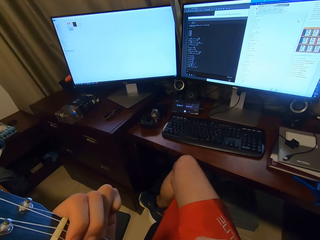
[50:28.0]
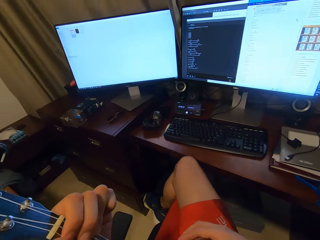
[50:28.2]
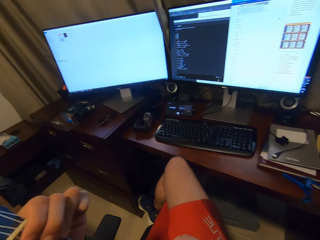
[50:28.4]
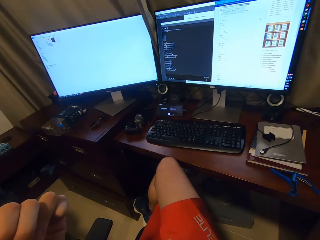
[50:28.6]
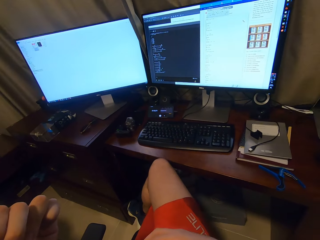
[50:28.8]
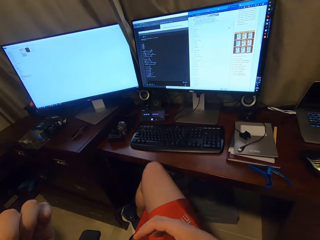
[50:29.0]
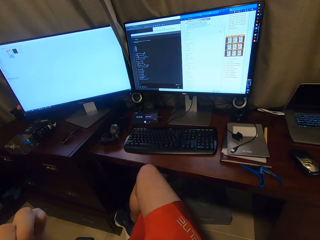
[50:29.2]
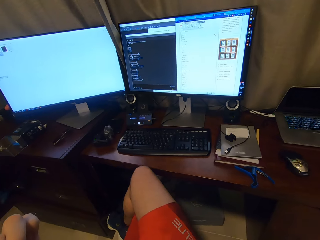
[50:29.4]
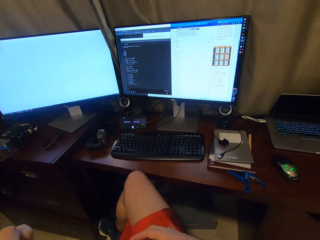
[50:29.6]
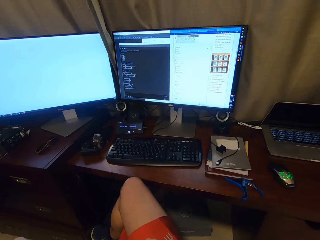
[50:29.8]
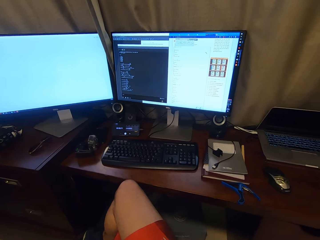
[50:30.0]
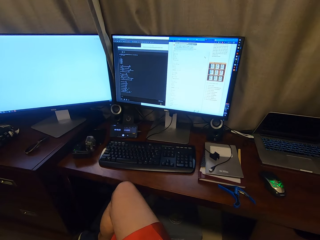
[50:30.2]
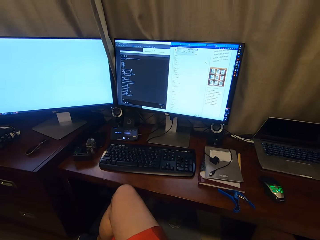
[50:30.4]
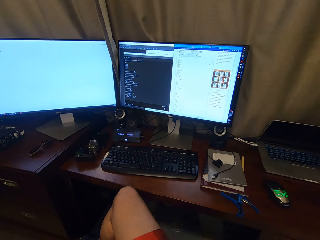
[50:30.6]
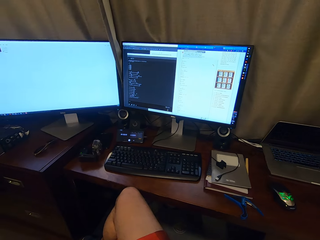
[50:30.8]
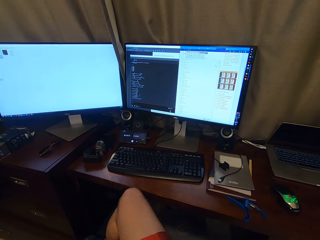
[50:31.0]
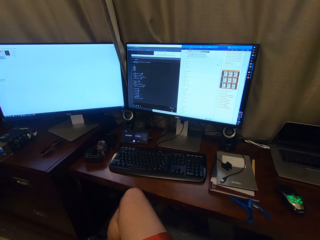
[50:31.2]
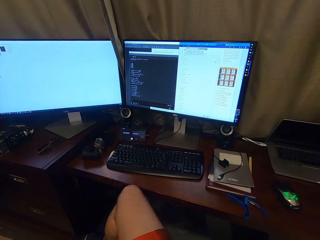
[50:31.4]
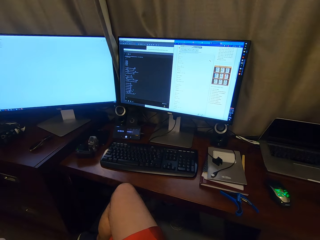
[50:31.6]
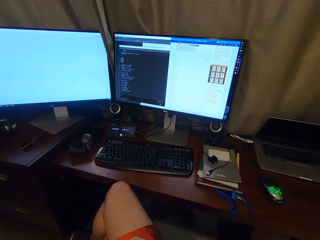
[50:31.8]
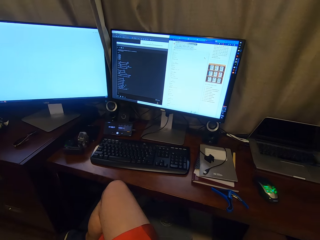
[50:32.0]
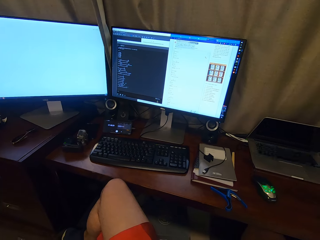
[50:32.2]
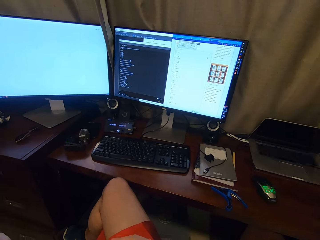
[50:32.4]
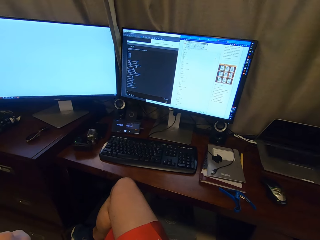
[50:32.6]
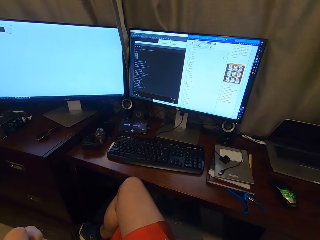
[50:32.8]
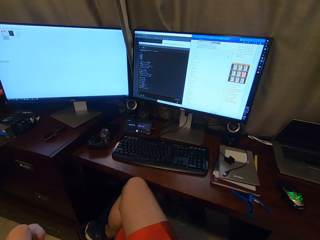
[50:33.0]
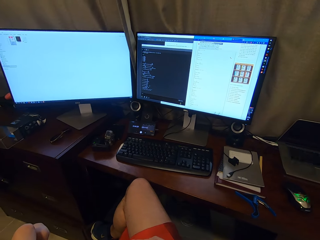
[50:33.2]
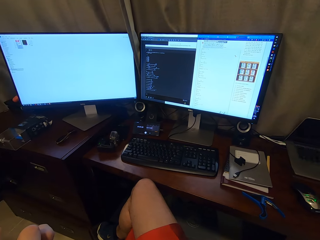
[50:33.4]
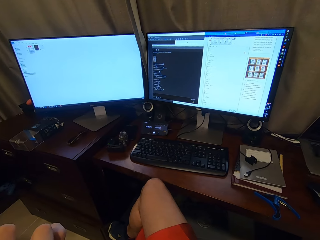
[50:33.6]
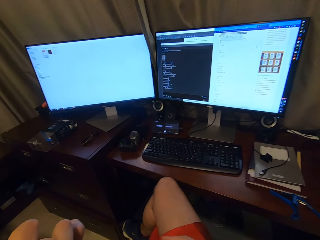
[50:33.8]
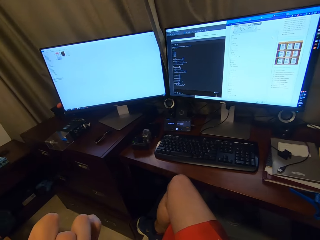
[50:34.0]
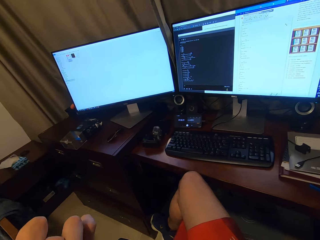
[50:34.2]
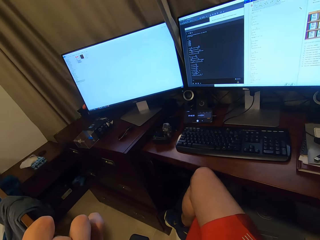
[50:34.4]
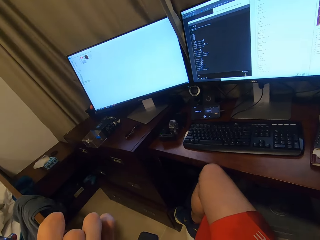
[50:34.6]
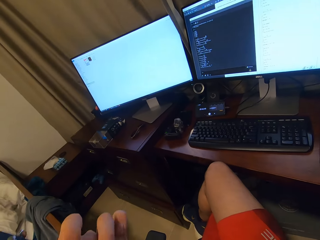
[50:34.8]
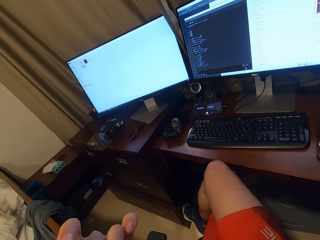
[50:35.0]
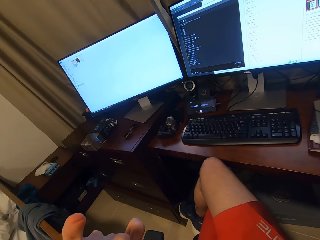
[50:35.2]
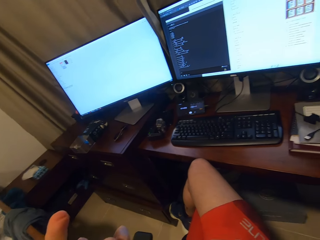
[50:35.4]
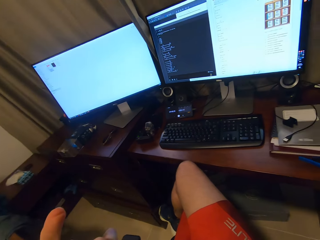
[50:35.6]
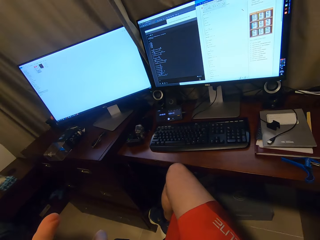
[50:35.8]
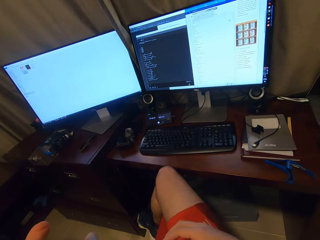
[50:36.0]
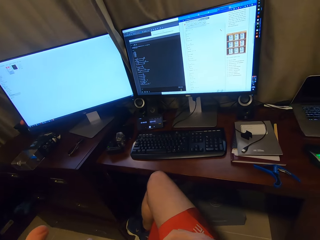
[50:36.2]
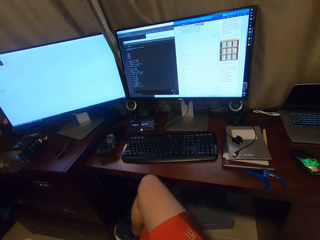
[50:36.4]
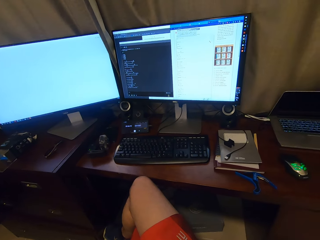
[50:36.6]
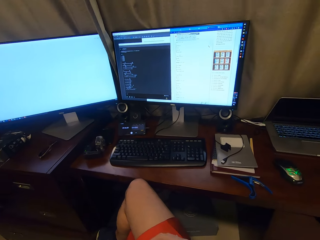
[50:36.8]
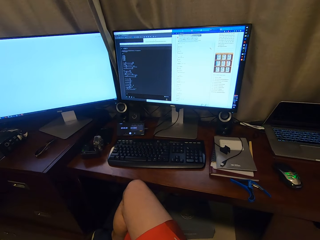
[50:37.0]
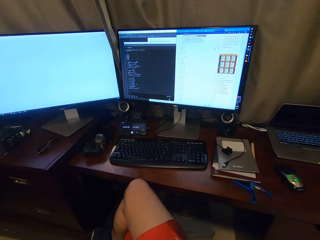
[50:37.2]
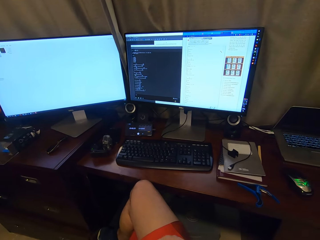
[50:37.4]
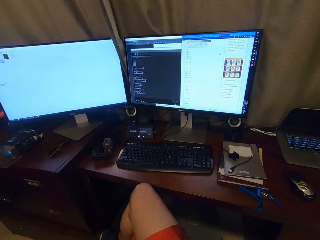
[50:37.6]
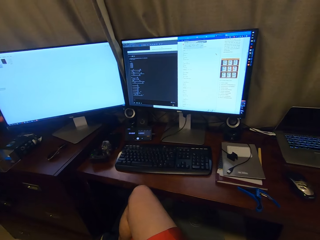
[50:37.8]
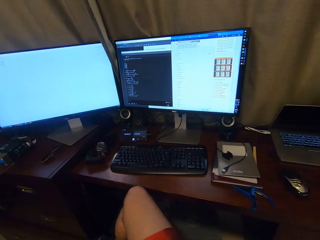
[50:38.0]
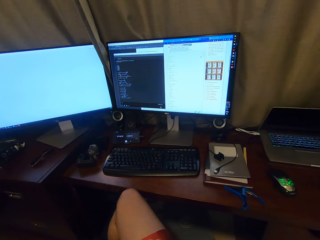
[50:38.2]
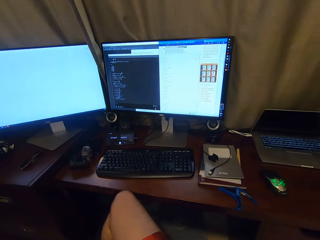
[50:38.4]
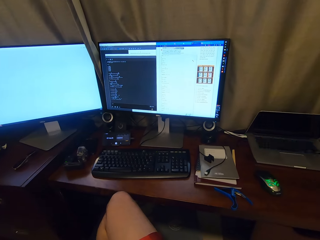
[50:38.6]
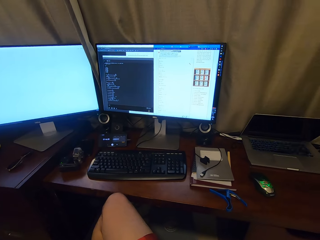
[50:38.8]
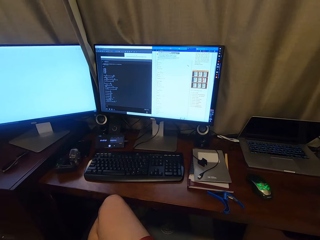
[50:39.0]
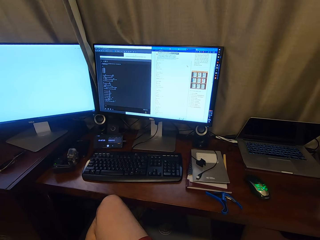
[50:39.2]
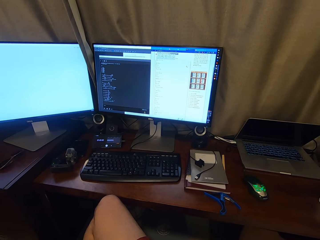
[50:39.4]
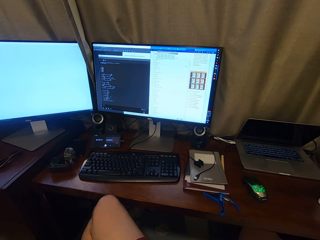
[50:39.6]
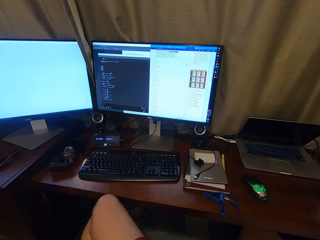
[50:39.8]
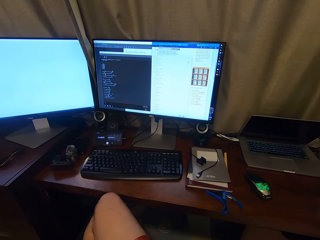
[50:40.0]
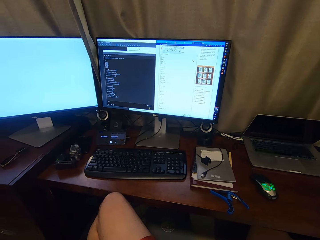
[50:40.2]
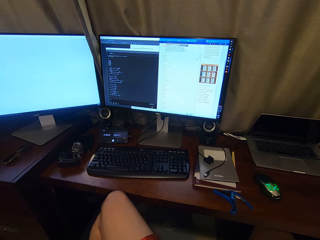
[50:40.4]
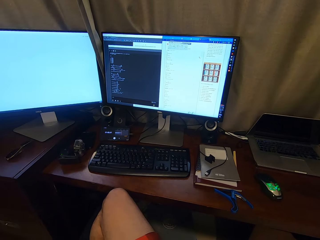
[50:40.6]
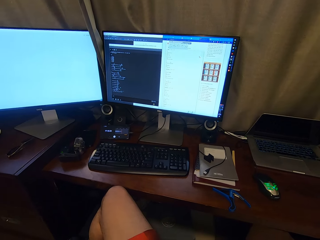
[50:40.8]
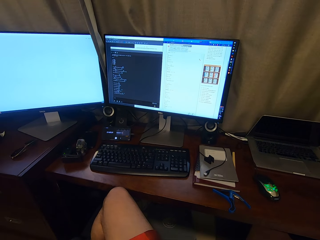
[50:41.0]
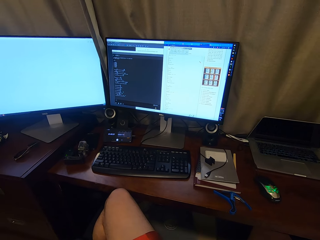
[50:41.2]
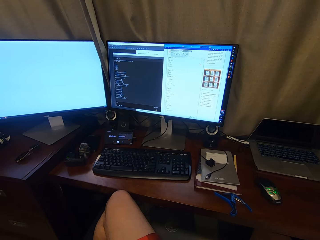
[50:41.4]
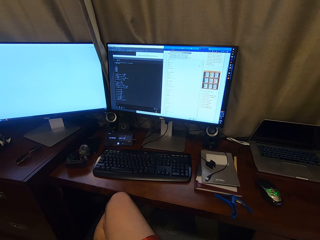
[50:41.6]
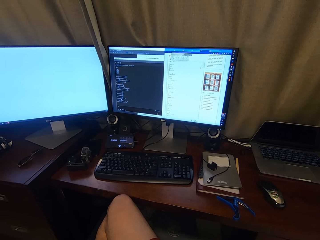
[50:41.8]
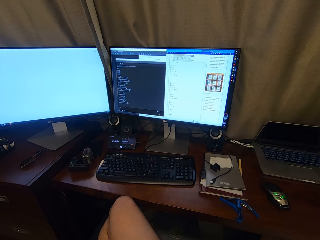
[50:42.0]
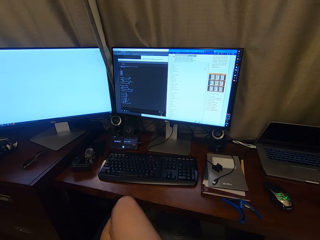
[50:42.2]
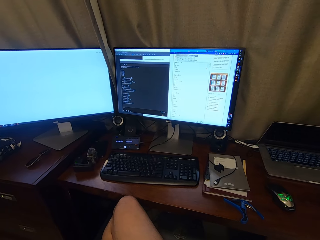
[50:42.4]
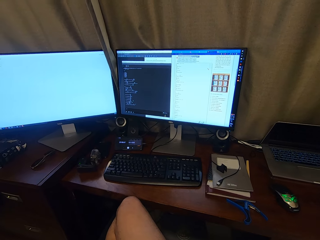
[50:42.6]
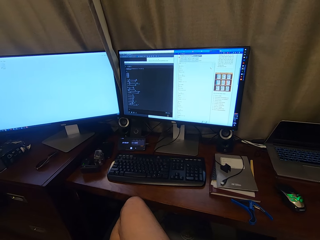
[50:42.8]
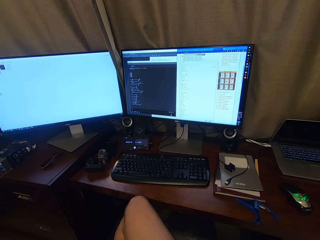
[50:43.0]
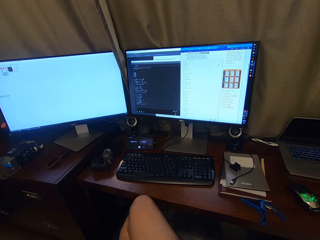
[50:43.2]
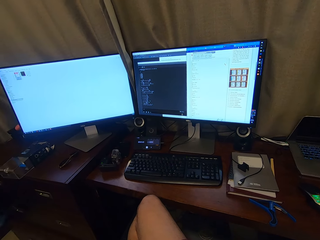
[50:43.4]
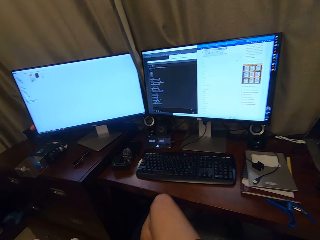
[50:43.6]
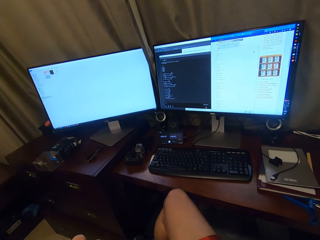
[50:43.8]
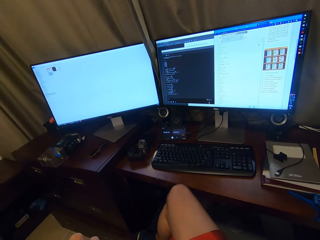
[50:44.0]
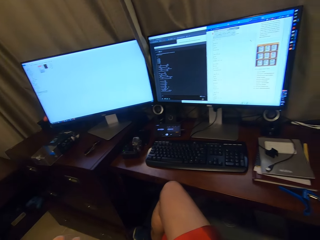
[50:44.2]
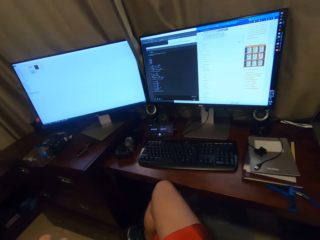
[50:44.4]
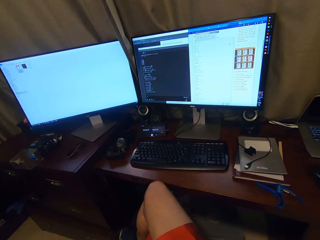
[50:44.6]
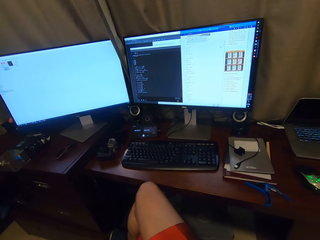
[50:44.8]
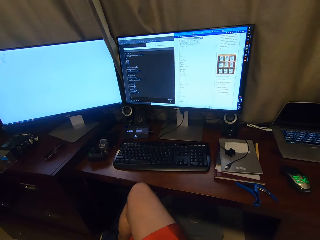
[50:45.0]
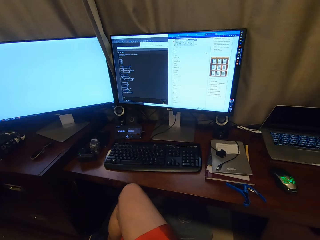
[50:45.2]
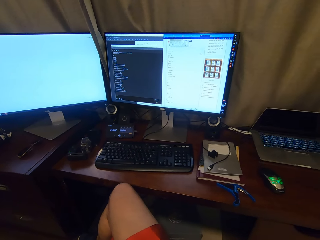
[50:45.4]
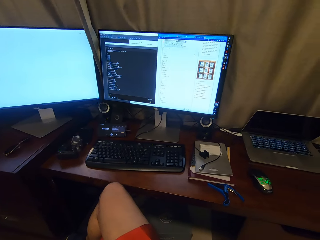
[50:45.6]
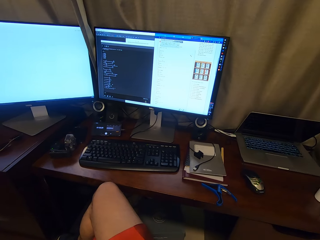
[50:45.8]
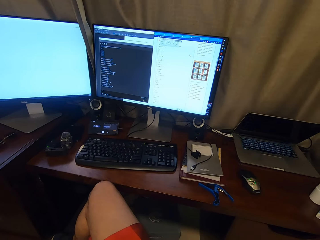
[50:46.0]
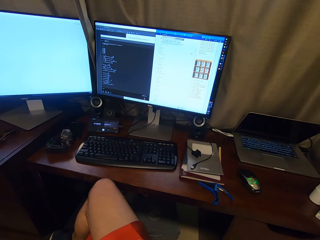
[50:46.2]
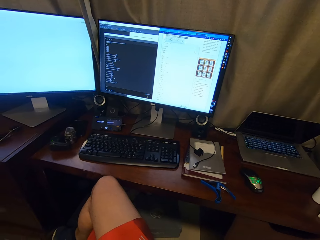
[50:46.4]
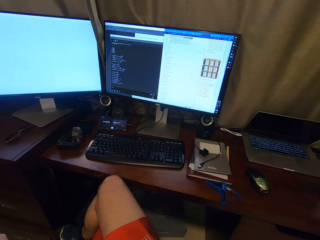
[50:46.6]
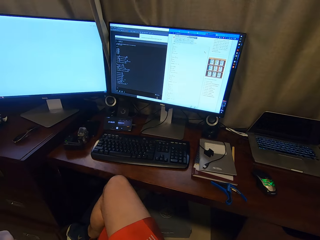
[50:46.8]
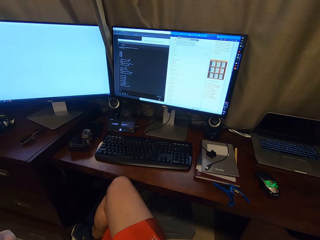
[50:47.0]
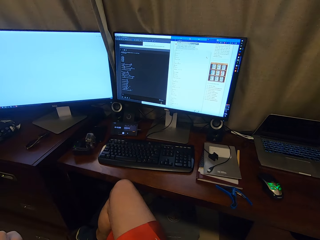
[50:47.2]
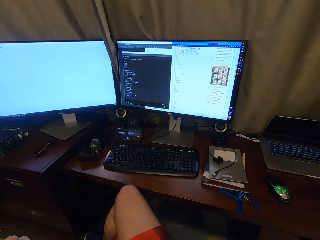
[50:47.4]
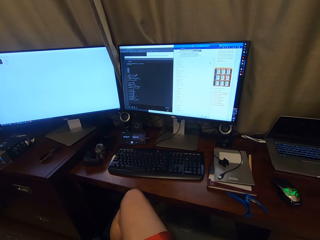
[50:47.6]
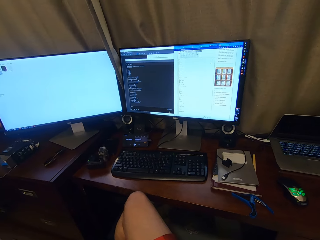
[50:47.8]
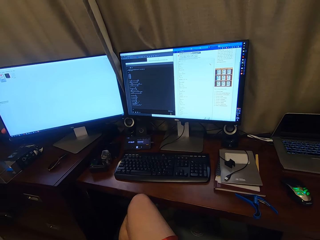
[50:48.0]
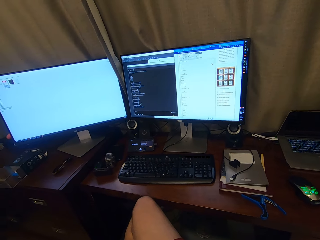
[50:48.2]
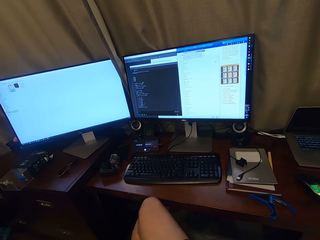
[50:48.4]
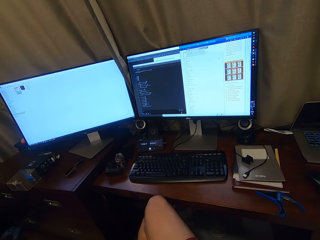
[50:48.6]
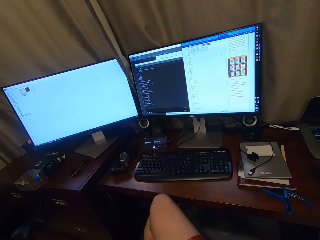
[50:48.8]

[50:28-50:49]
The camera wearer plays the guitar. They read lyrics on the computer. They play the guitar.
